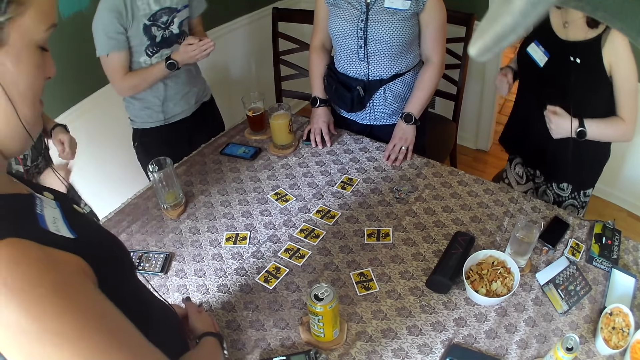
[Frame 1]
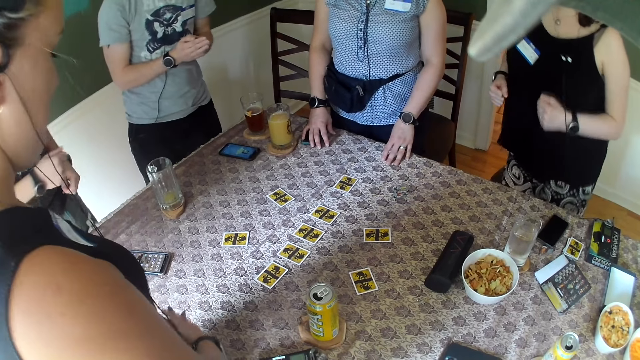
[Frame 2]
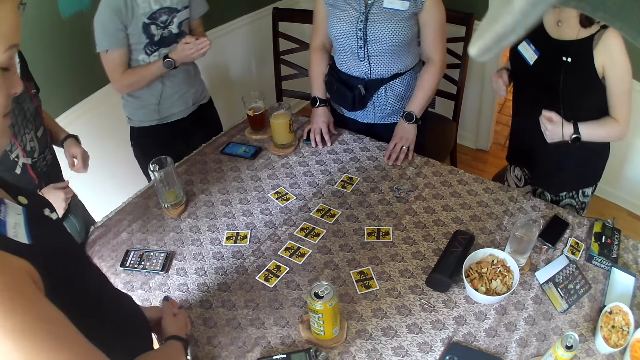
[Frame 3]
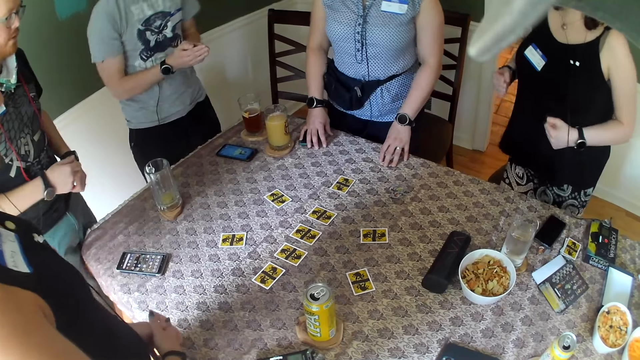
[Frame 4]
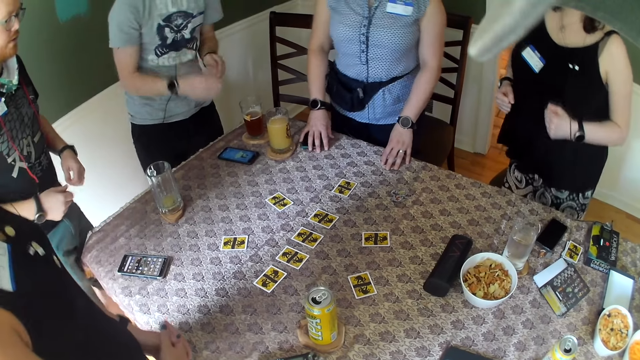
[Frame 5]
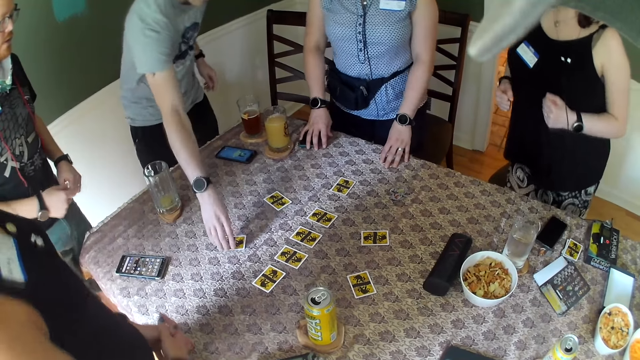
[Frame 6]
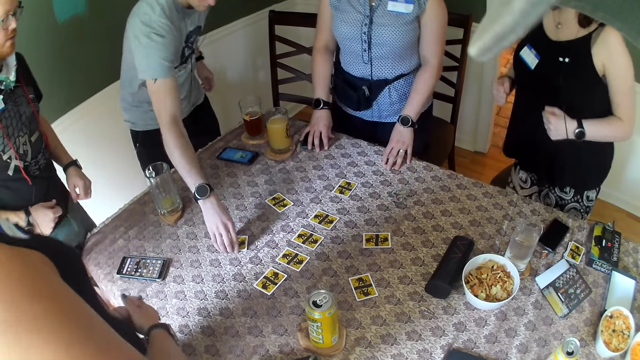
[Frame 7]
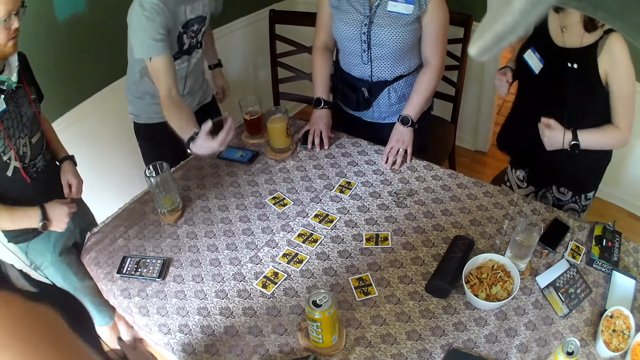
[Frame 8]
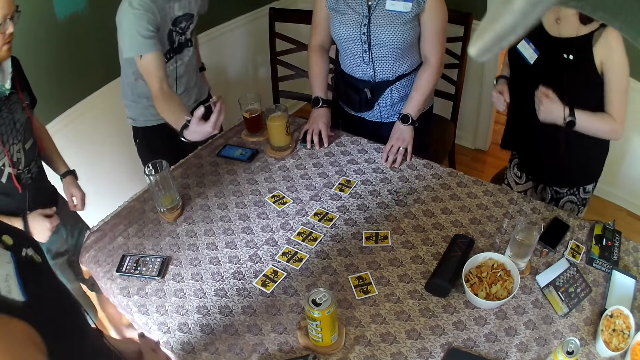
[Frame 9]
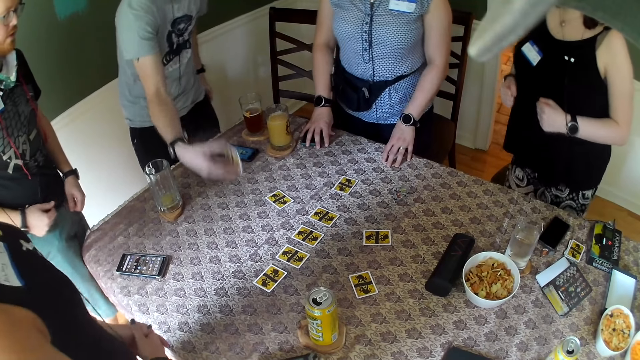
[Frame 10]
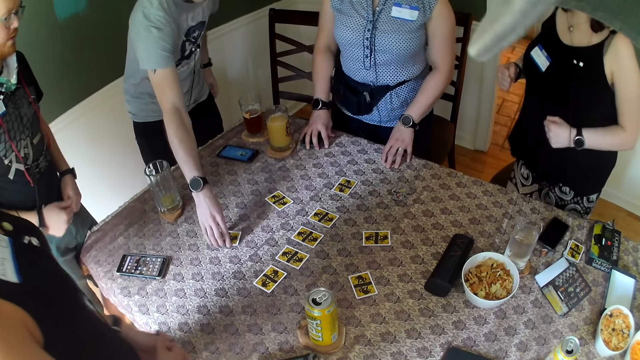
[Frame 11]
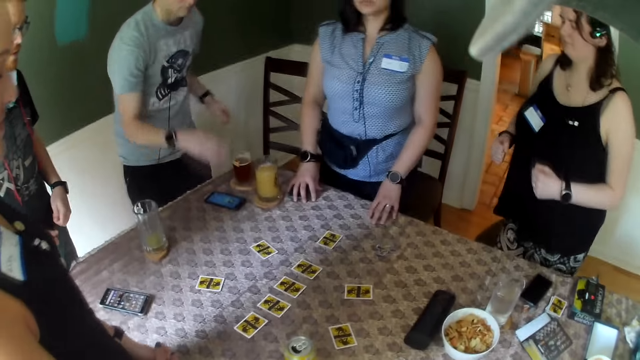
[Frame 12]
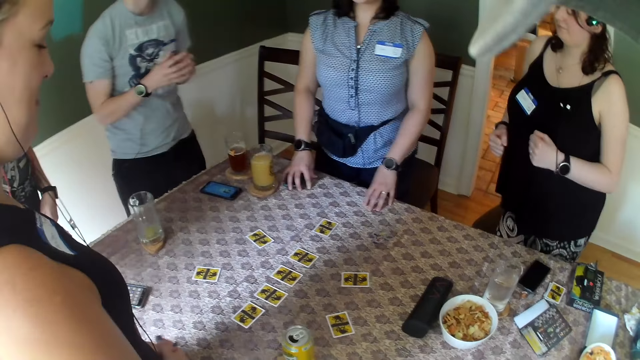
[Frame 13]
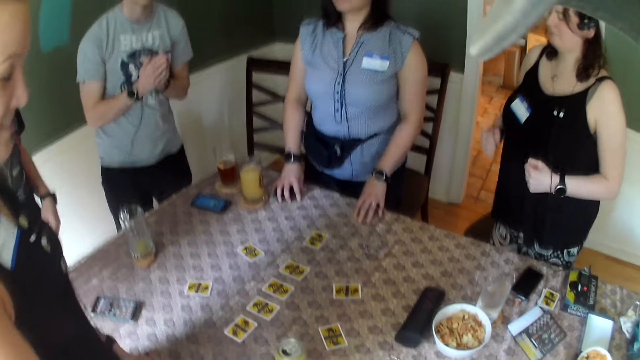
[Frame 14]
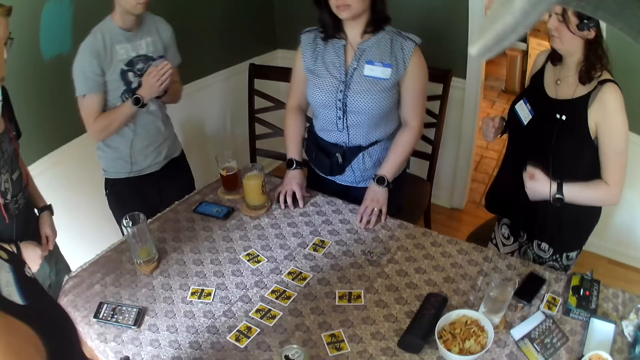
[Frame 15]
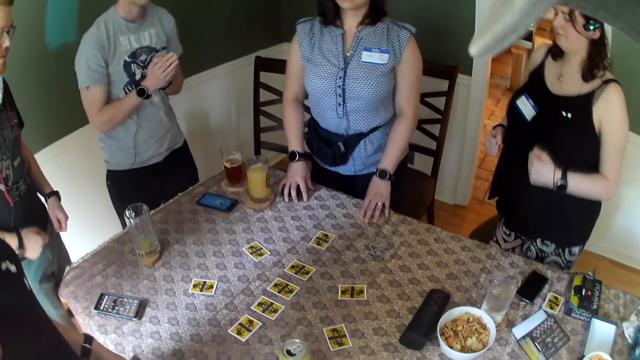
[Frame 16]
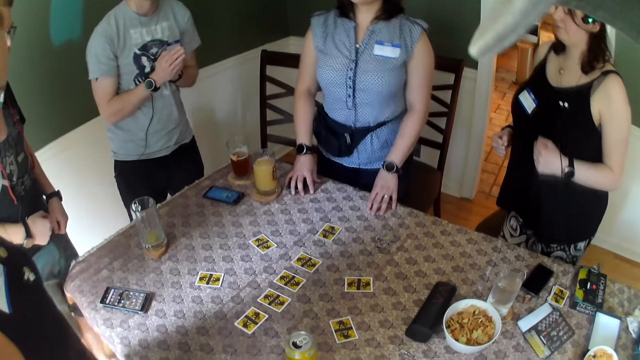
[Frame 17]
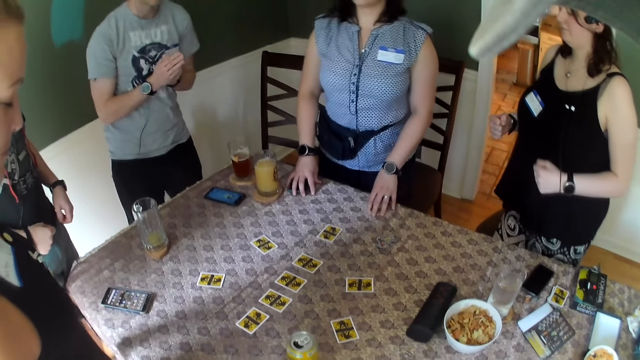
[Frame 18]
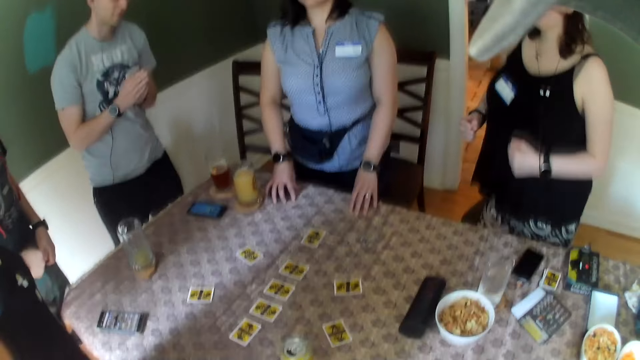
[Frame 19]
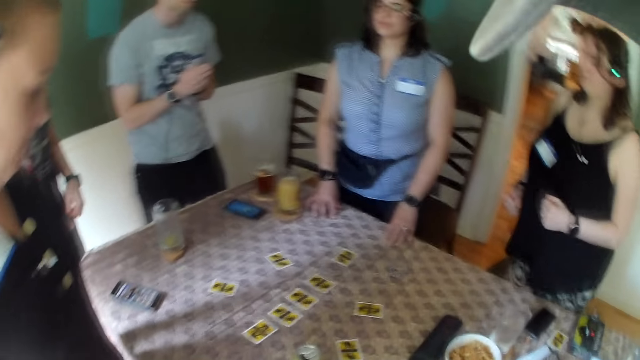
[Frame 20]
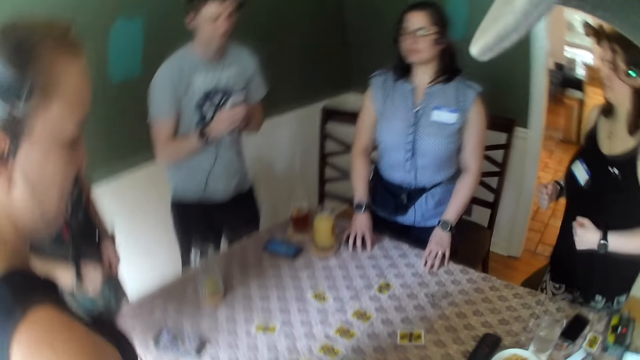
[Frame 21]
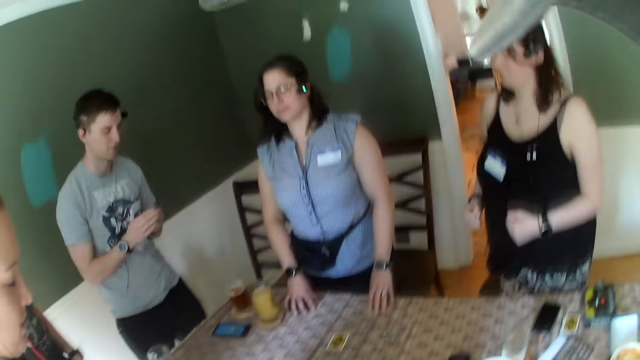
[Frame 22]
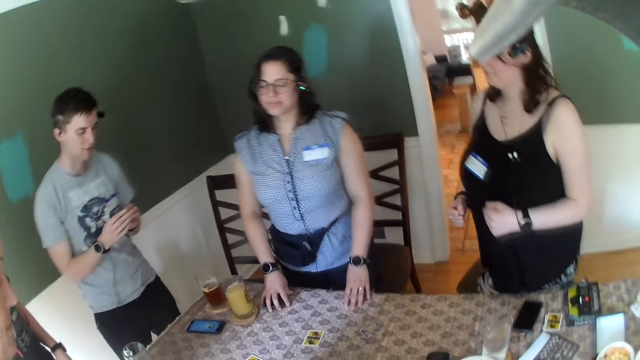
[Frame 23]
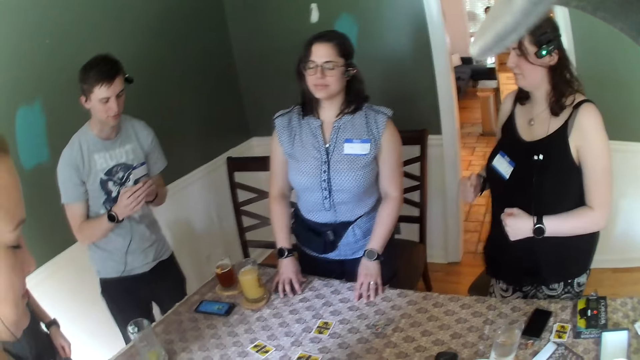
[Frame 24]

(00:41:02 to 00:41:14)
The man takes a card from the table with his right hand. He drops the card on the table with his right hand. The camera wearer dances.

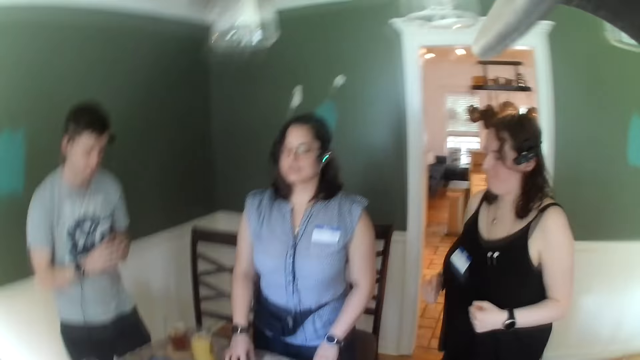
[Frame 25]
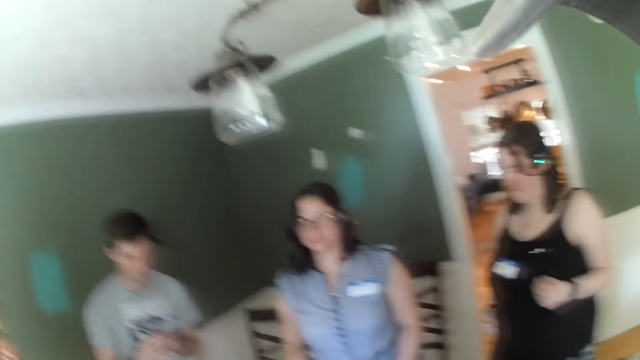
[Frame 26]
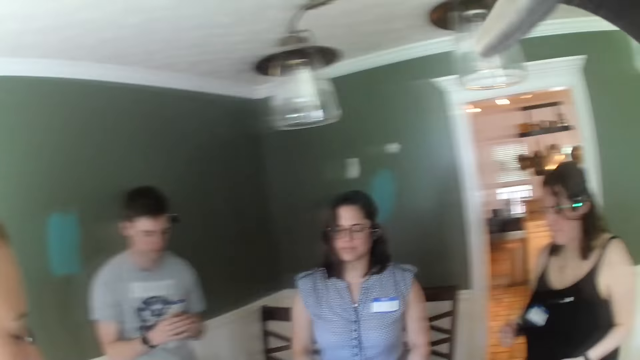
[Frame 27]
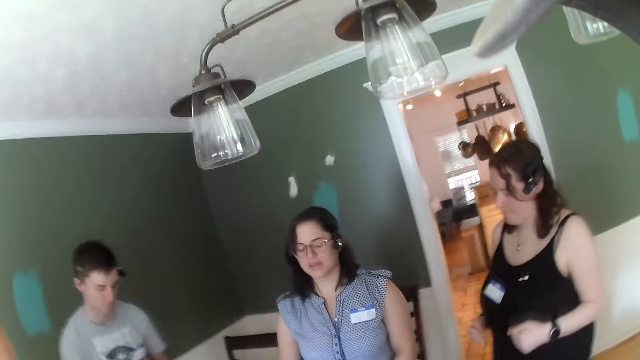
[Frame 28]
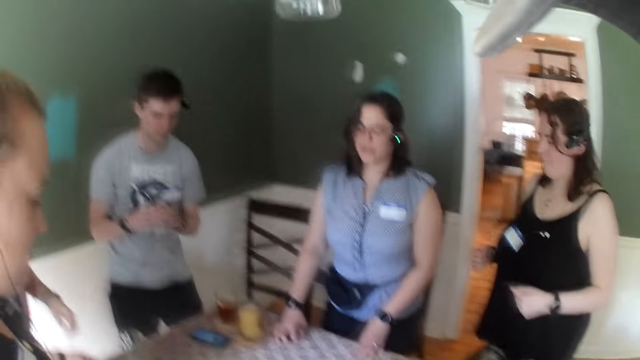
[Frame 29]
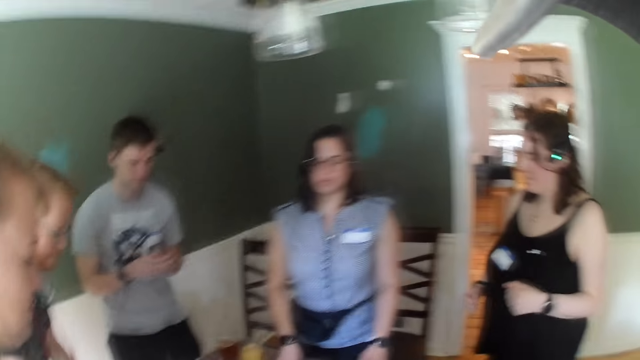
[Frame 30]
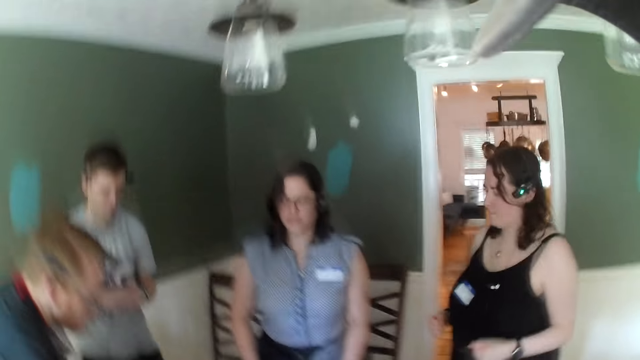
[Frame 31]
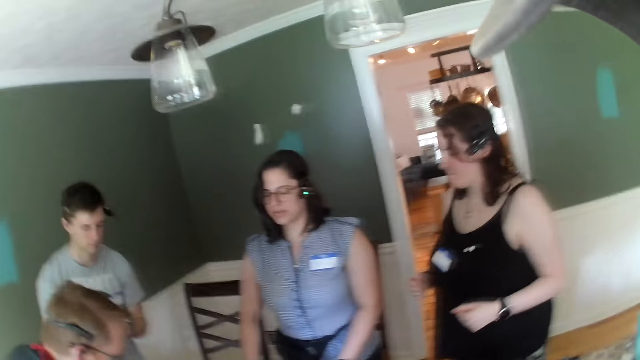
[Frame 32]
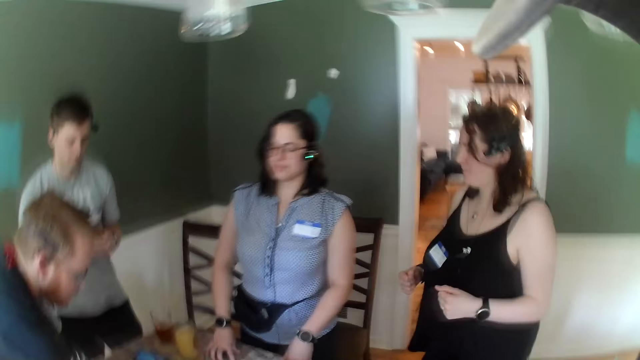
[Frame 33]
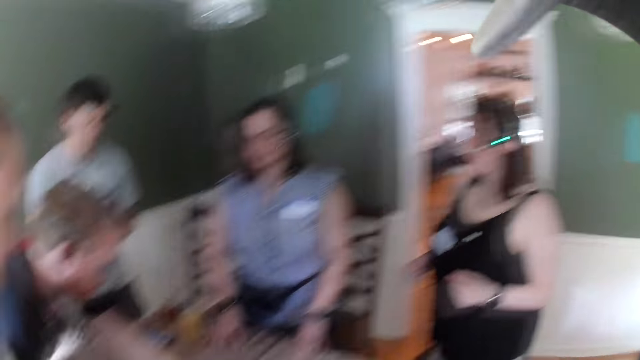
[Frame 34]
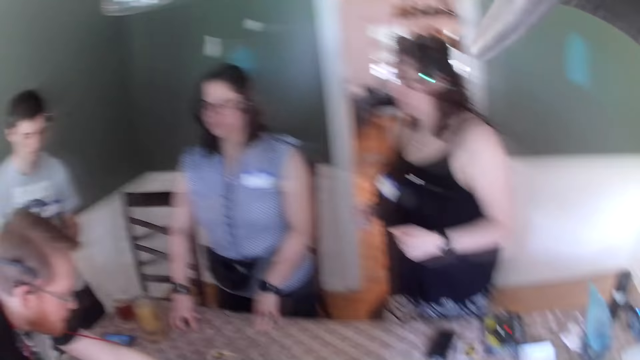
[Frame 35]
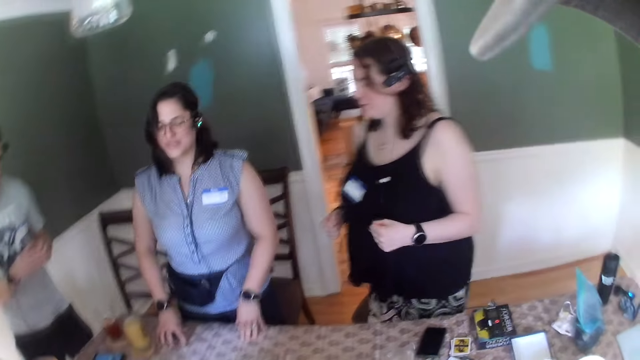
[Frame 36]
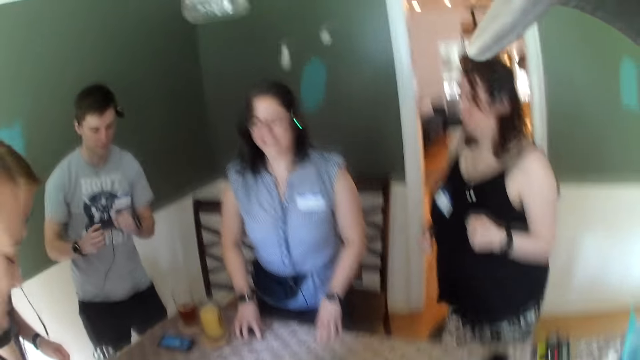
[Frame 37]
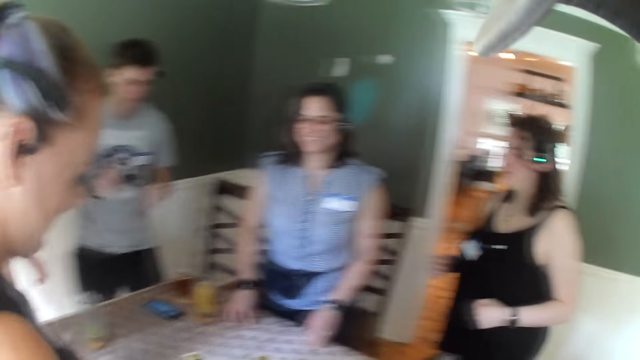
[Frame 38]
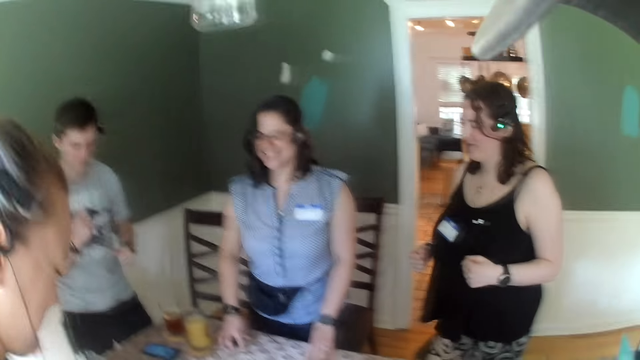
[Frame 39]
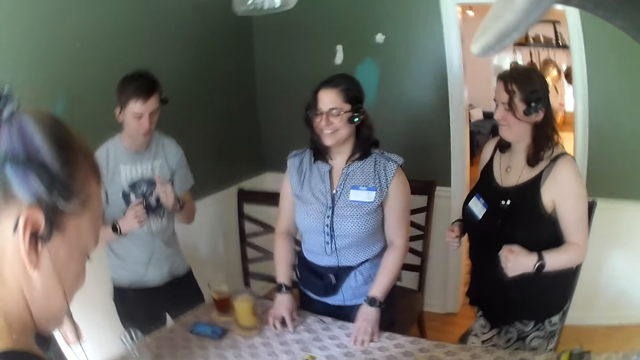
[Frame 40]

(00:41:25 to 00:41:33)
A man bends towards the table.
